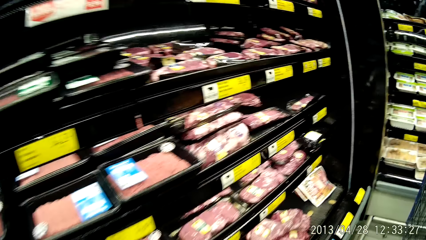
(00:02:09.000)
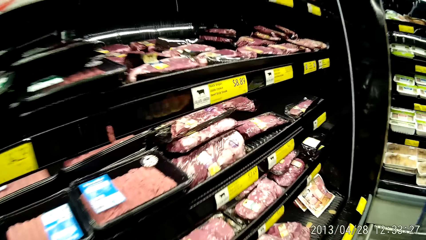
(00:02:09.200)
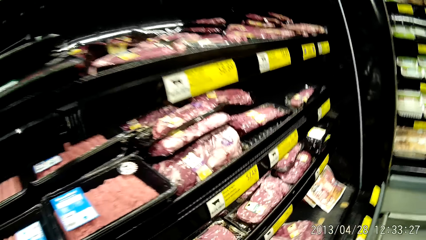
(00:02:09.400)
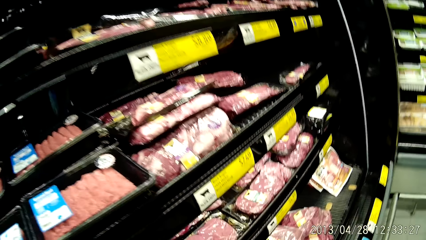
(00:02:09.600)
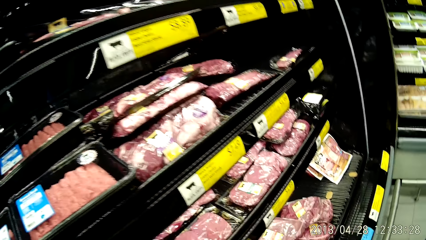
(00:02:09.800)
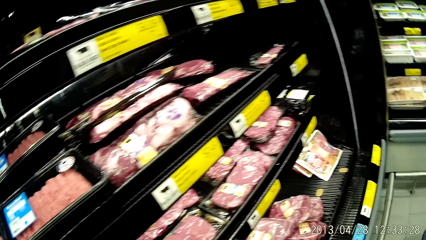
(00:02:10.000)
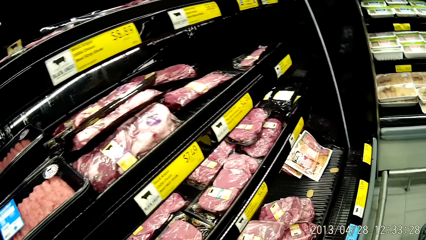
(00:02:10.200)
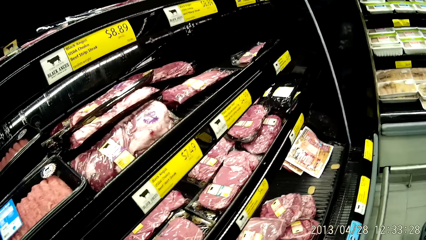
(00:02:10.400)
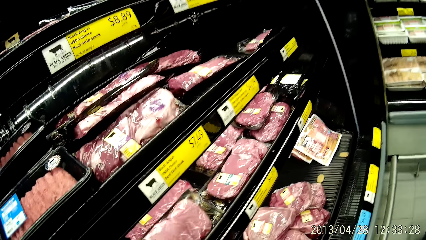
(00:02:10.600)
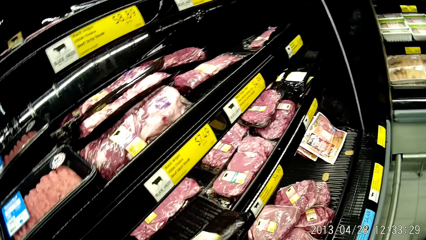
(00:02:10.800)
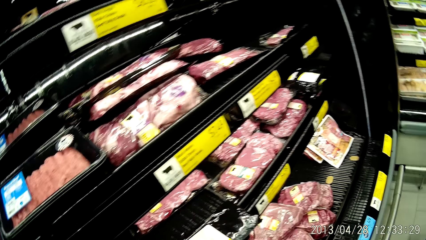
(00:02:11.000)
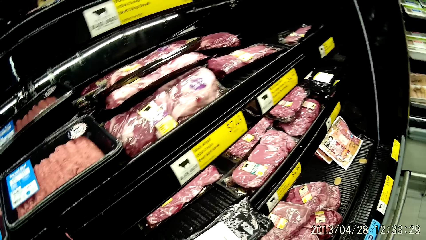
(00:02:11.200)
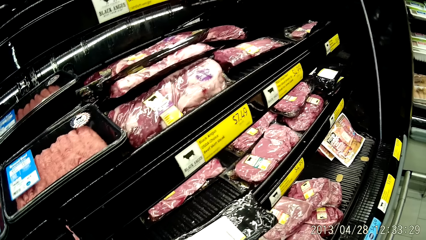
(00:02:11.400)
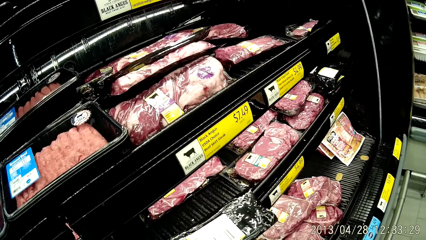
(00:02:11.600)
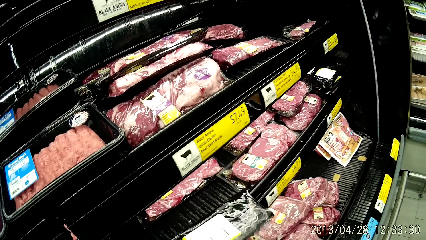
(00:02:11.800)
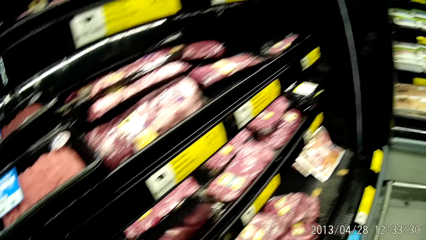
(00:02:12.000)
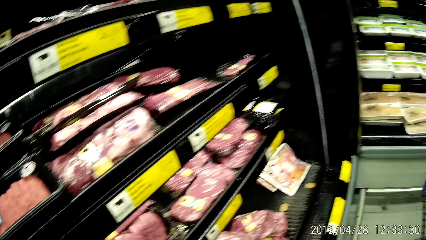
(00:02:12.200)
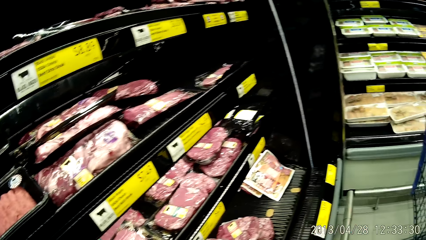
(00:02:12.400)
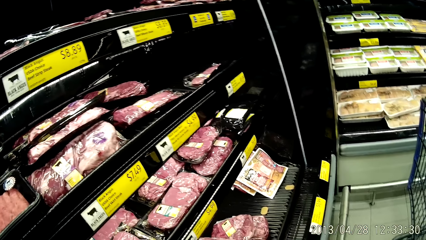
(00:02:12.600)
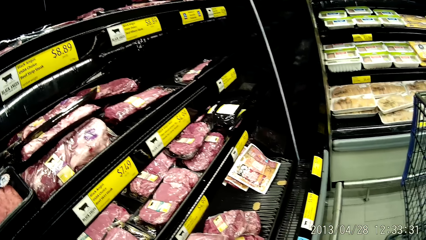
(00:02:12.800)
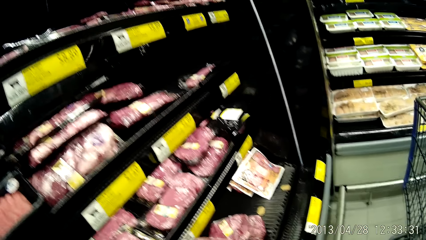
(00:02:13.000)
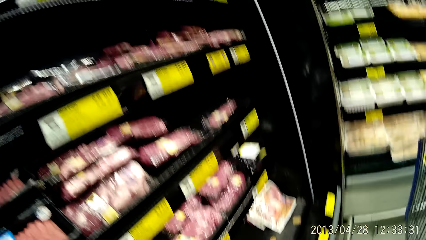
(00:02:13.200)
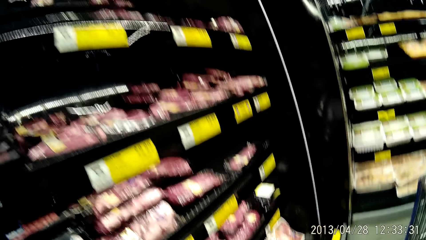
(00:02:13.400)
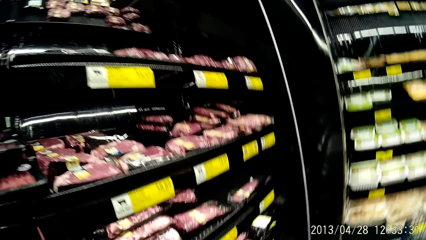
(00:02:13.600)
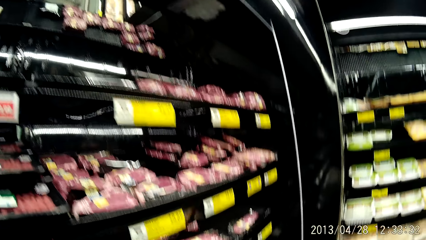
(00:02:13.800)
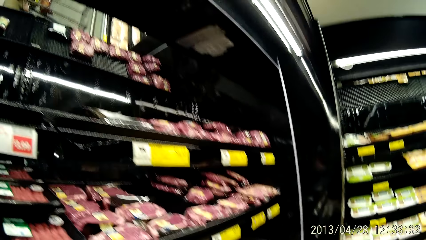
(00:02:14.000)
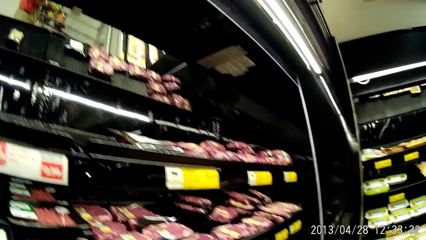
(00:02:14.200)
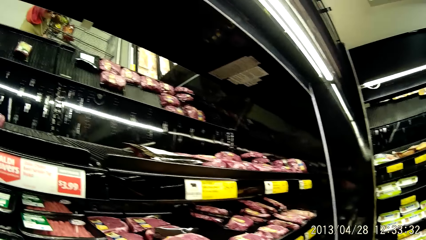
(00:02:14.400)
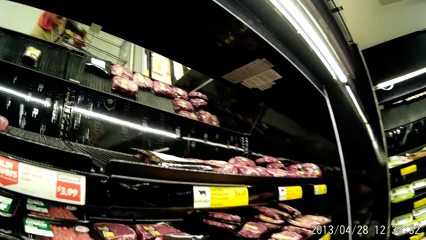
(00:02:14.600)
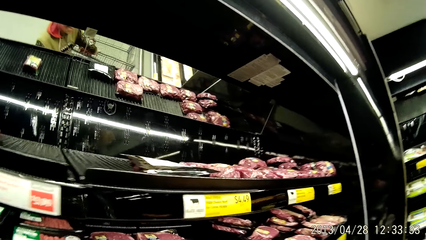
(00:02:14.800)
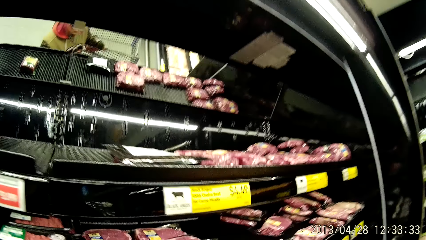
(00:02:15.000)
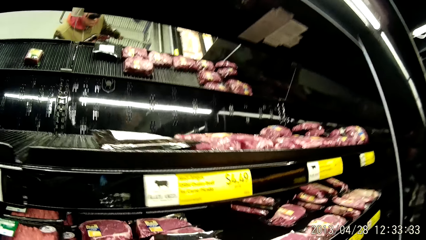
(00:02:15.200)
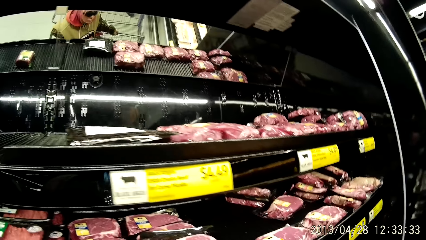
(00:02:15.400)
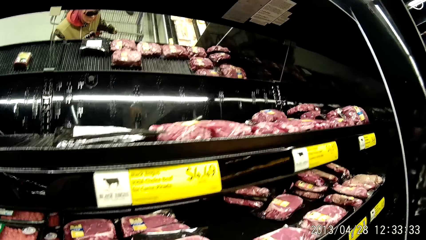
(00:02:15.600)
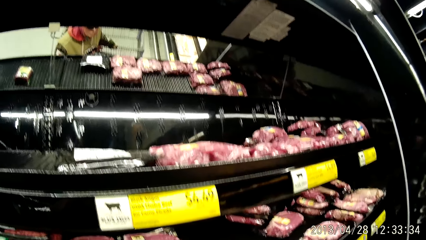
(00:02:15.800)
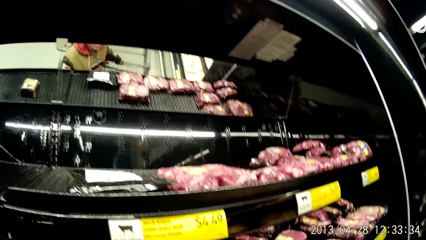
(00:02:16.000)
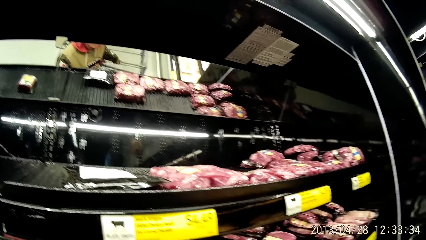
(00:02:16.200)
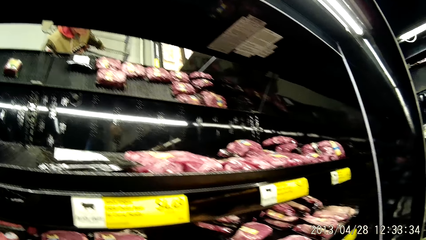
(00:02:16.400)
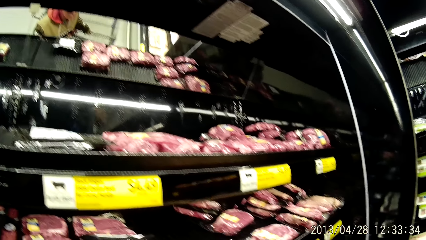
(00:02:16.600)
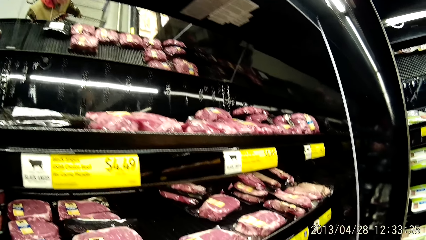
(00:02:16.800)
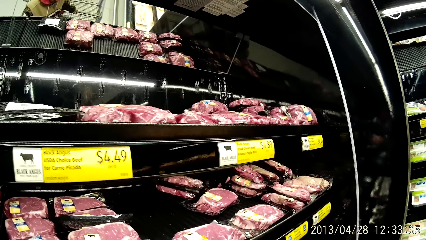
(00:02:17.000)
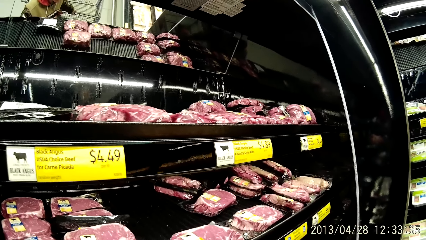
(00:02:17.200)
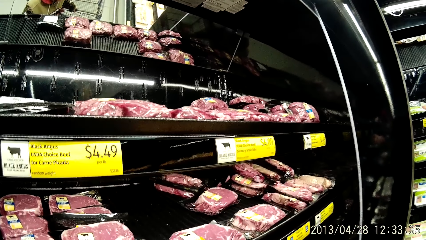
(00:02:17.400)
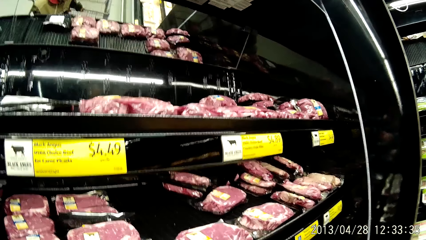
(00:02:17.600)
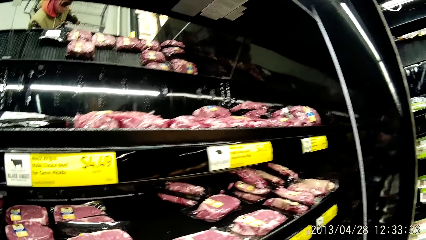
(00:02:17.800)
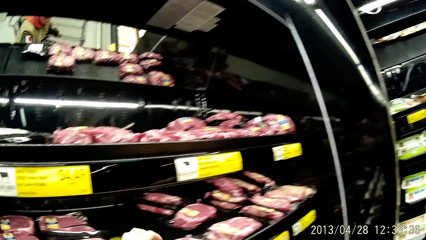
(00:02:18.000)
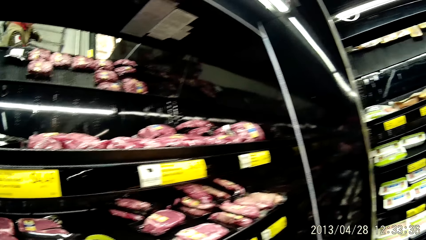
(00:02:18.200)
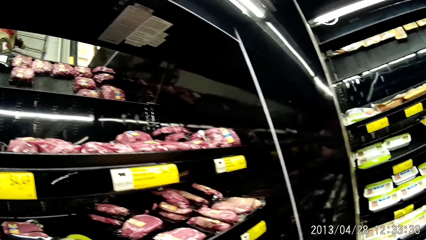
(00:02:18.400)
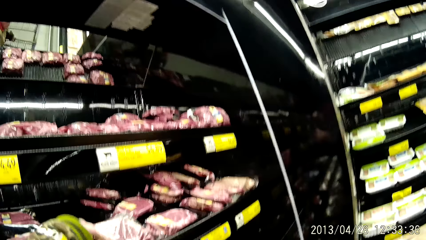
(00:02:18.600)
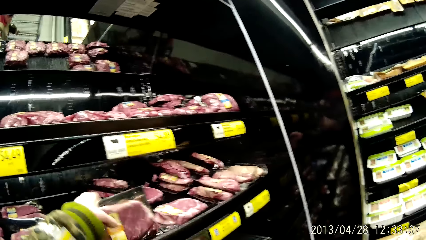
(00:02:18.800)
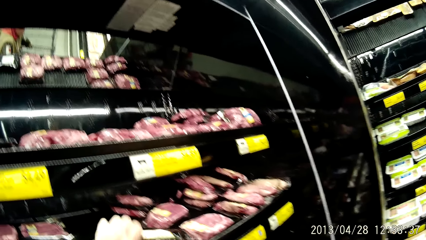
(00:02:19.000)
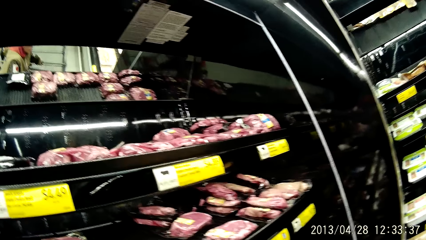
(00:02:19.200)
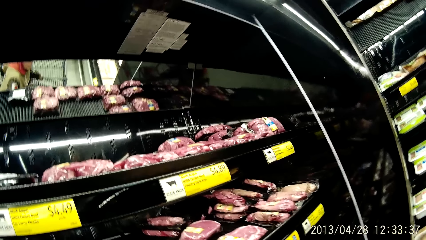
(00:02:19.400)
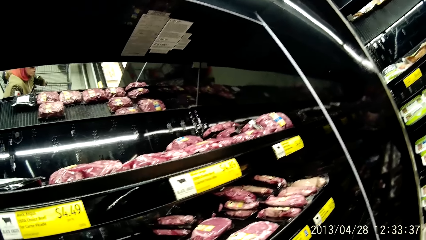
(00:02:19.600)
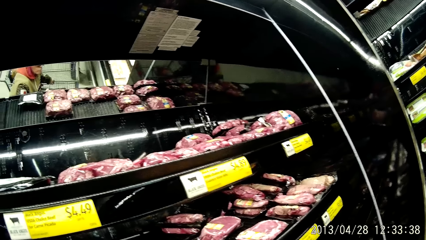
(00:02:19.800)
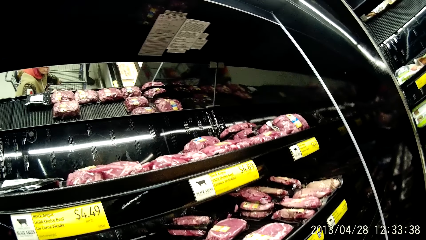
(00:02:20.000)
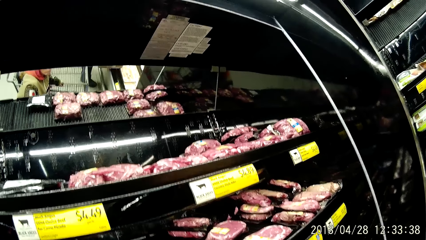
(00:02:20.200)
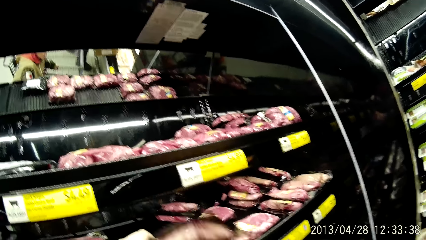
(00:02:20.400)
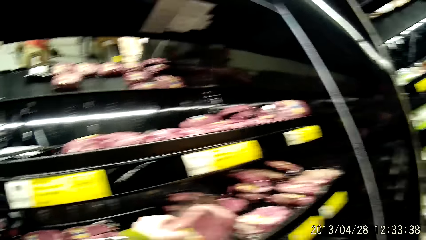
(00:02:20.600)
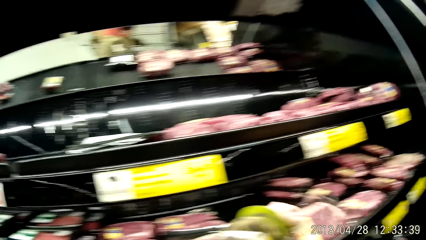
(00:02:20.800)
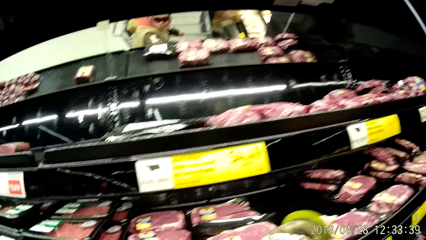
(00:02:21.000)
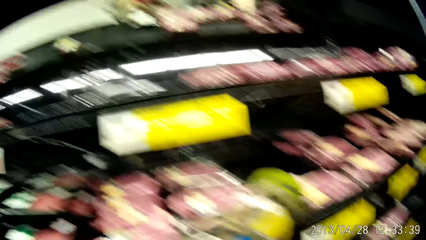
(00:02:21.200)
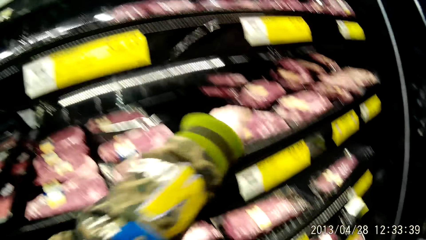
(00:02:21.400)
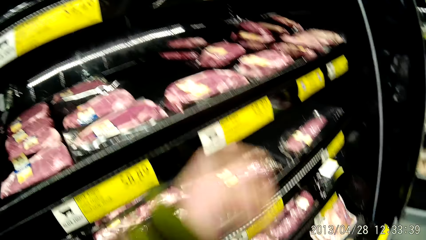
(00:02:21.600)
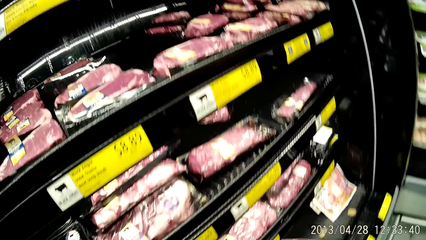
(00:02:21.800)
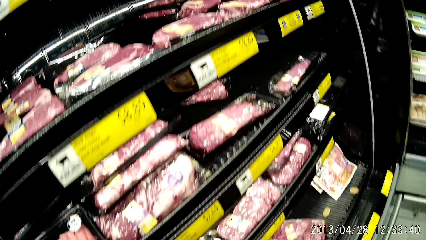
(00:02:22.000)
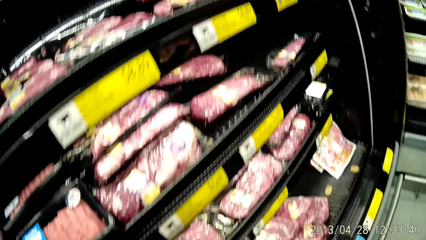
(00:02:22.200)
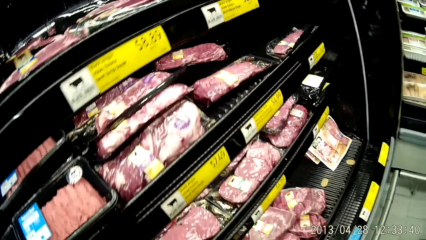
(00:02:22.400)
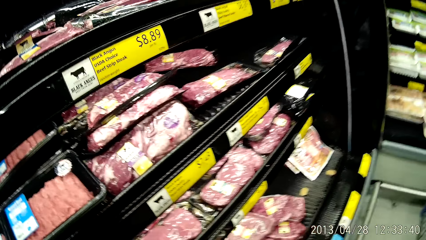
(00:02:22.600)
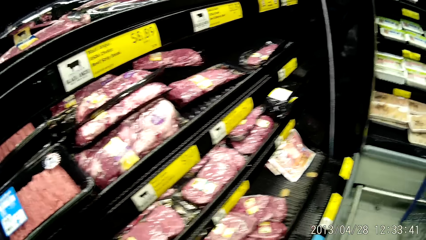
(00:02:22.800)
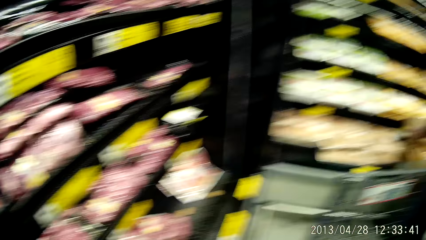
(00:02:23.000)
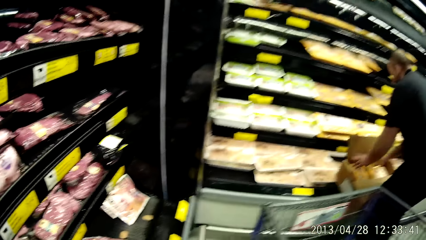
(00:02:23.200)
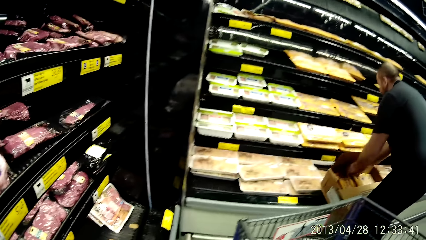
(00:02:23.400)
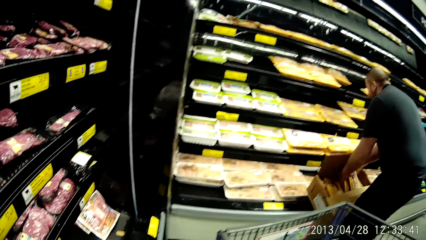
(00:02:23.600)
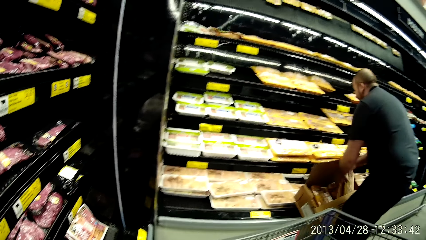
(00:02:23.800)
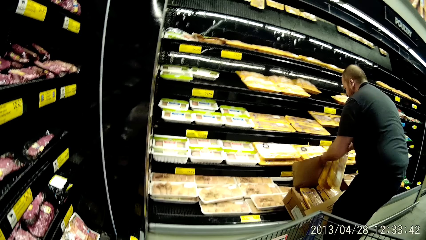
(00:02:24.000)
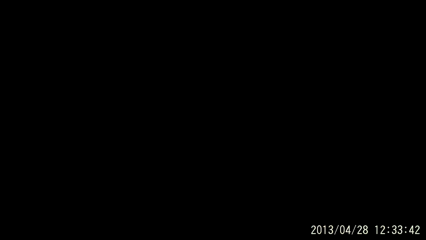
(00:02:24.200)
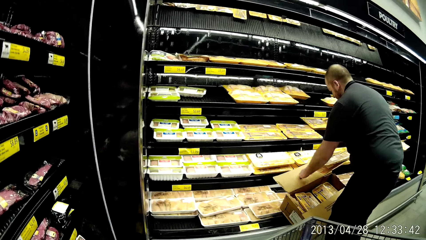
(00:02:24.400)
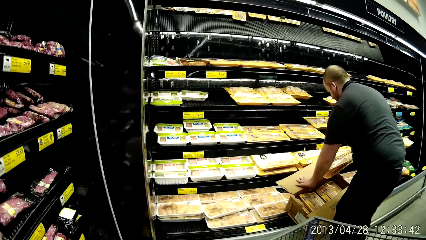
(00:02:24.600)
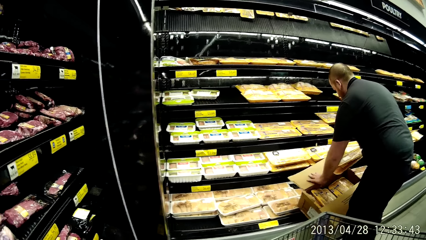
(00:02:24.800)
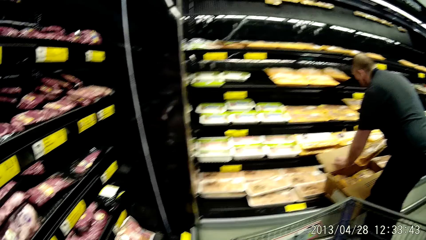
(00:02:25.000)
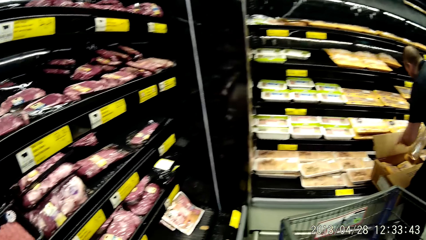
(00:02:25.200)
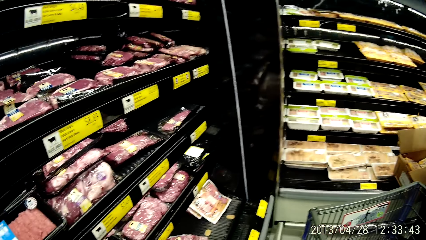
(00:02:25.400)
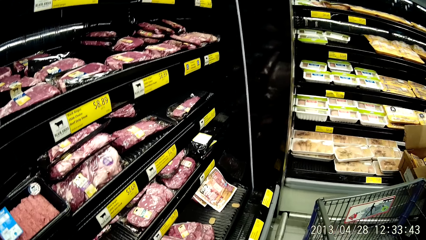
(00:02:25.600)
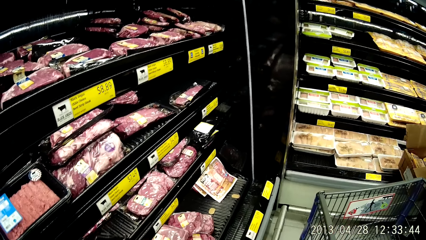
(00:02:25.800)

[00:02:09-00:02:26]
The camera wearer looks at the food in the shelves. They check a pack of meat on the meat stand. They pick the food in the shelves and return the food in the shelves. They look around the shelves. They check another pack of meat on the meat stand. They pick up the food in the shelves and return the food in the shelves. They look at a man.
